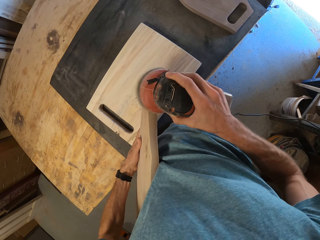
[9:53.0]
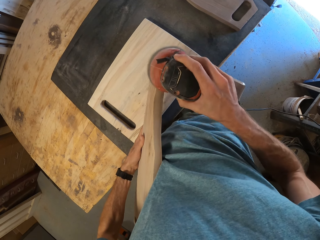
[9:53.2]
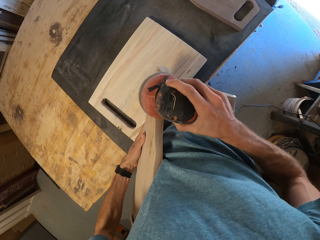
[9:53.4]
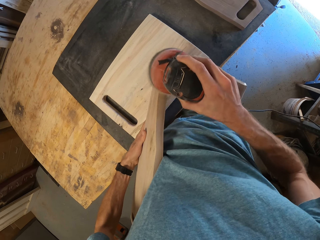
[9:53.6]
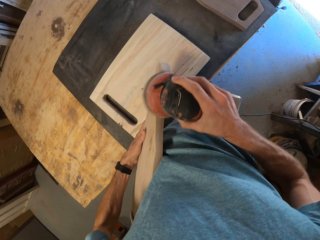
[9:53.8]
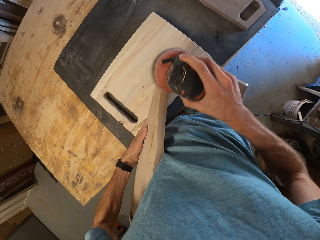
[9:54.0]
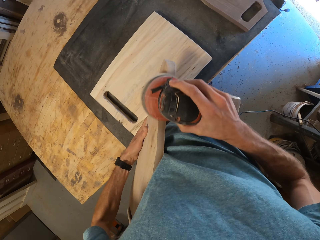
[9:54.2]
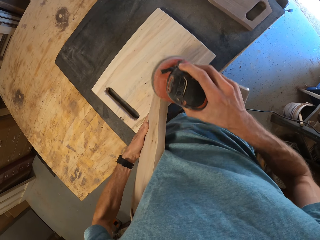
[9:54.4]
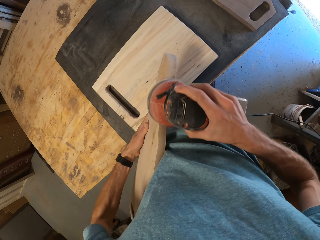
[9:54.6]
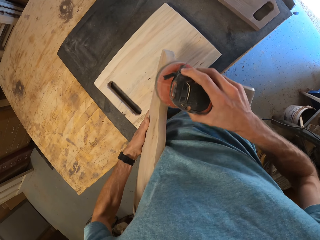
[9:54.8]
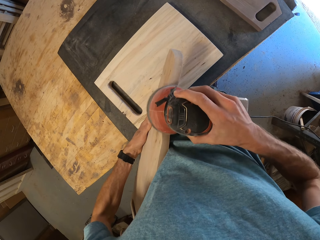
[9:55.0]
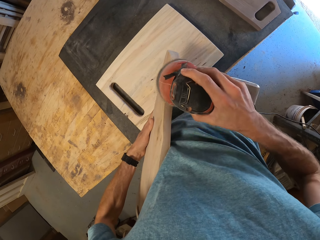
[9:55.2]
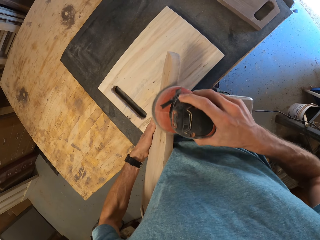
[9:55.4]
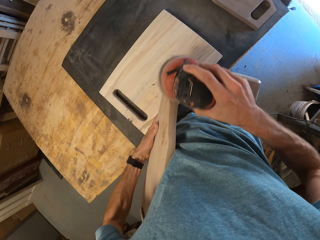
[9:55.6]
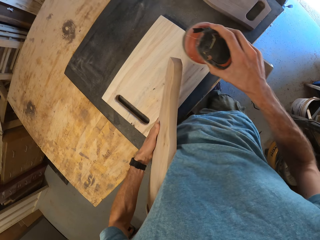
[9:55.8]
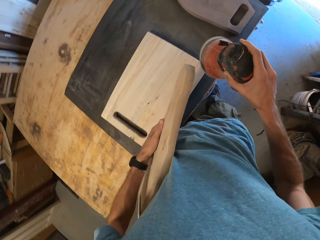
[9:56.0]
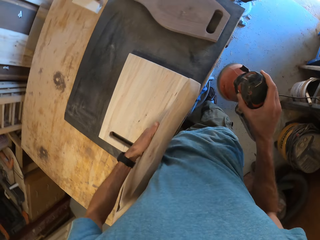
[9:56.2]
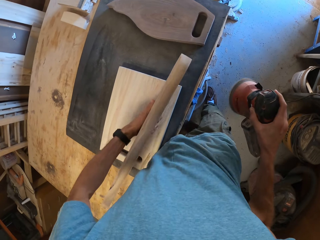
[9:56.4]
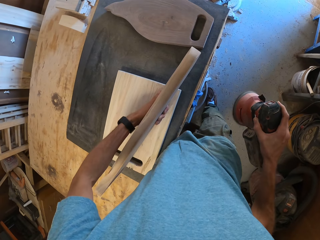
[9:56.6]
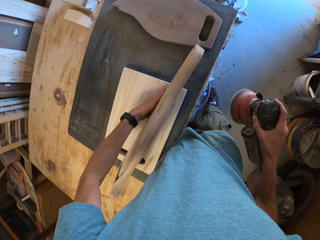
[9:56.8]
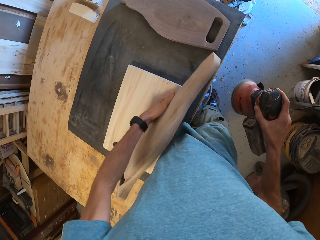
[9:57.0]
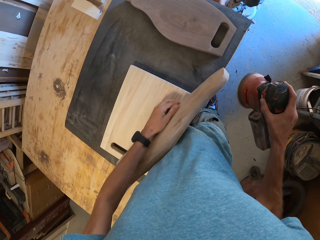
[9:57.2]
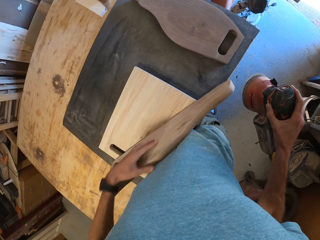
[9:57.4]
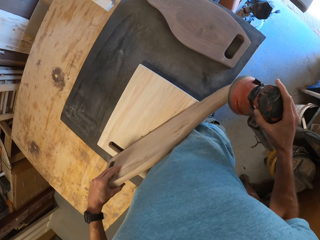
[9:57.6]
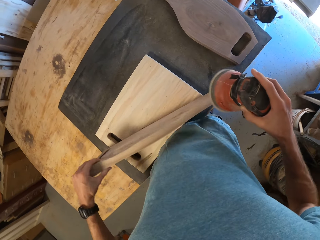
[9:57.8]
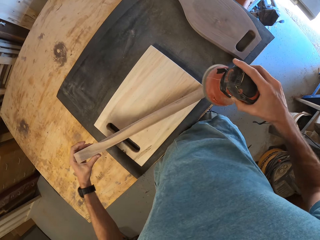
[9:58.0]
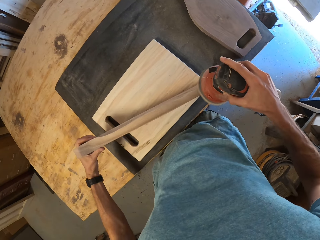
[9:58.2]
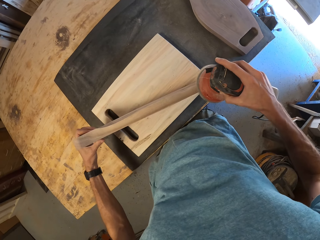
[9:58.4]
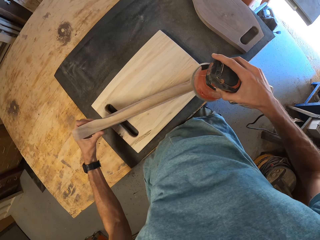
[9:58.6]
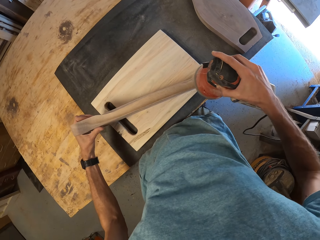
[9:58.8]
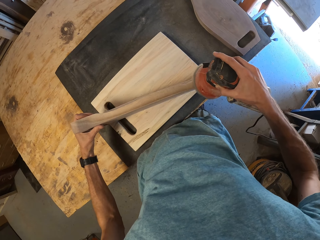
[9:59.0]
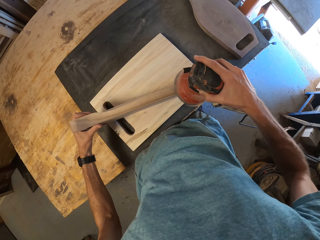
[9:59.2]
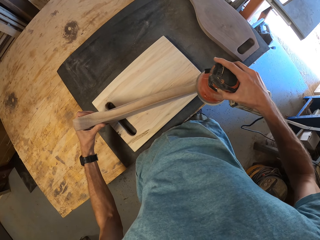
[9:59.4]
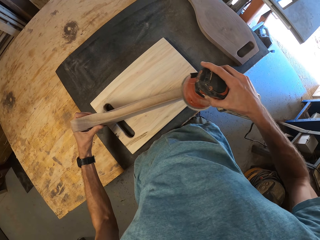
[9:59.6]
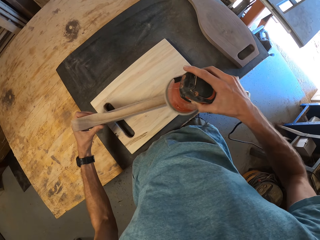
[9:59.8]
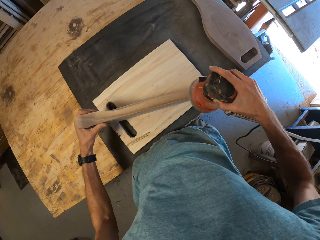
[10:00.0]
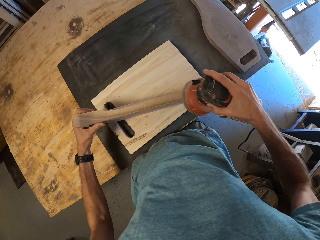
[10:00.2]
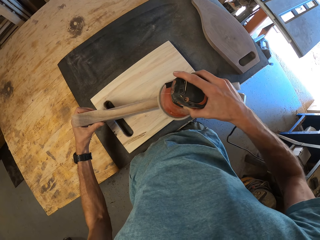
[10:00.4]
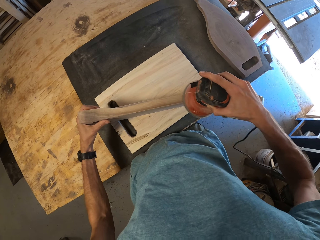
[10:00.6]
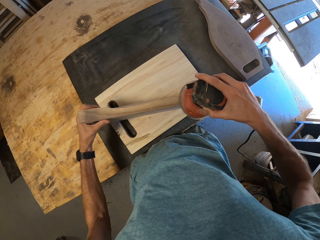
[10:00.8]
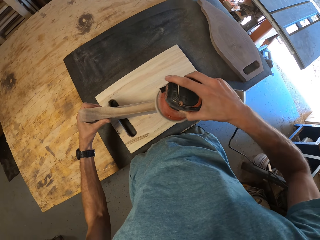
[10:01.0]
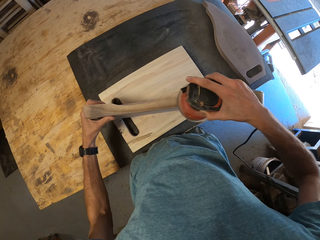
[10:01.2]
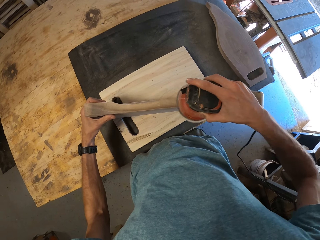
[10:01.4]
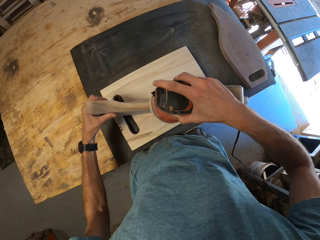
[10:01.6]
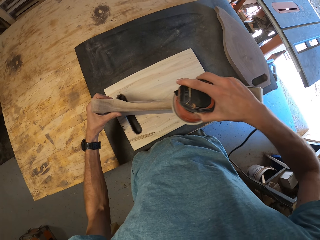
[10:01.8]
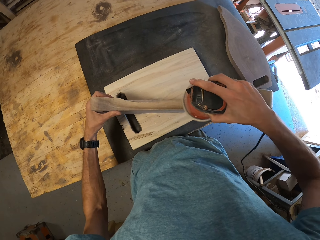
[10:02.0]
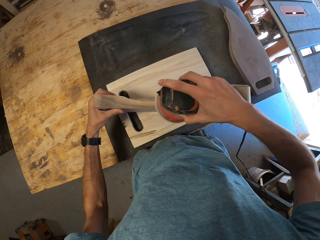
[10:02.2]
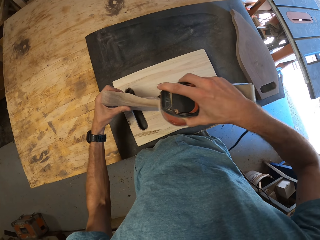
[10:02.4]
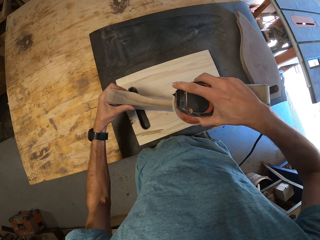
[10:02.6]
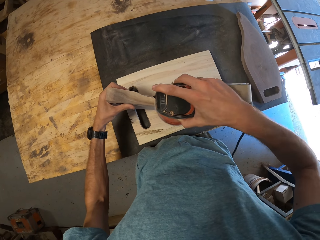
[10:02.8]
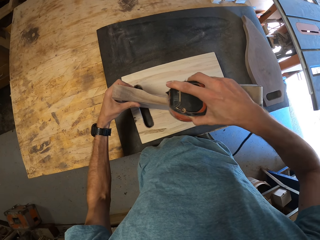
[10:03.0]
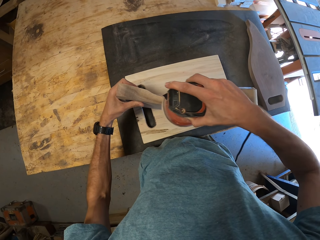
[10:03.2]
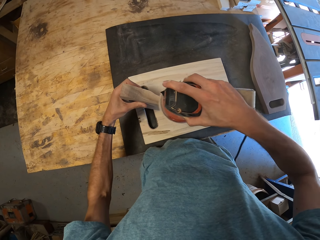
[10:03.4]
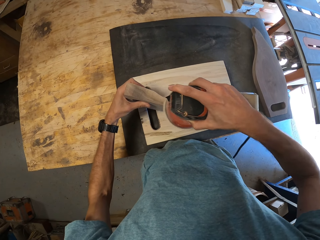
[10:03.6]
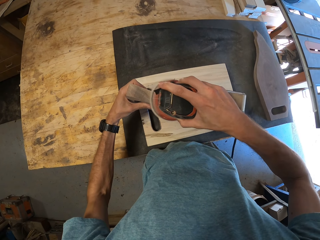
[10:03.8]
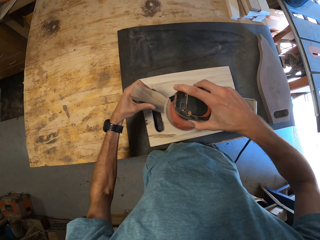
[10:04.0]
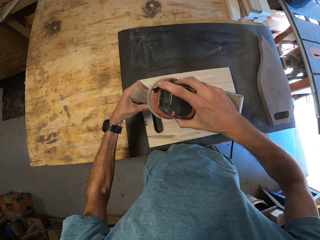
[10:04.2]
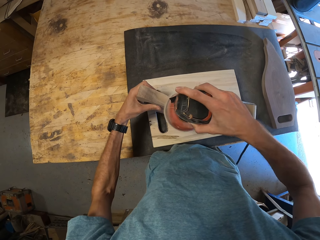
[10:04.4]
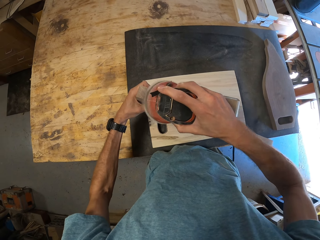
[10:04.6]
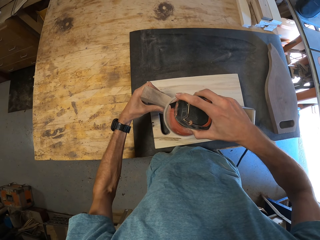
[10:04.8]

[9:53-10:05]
The camera wearer smoothens the sides of the first piece of wood or chopboard with the orbital sander in his right hand. He turns the chopboard. He places the first piece of wood on the second piece of wood with his left hand. He smoothens the sides of the first piece of wood with the orbital sander in his right hand.

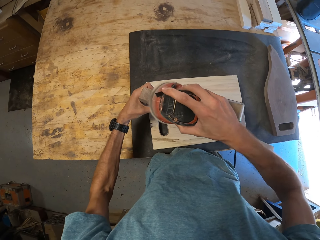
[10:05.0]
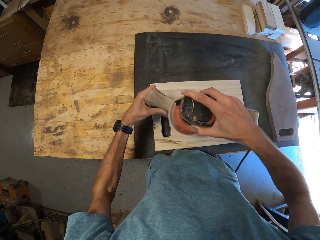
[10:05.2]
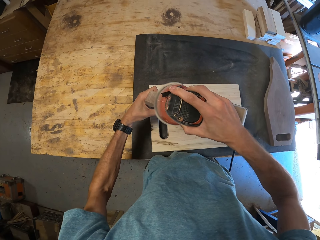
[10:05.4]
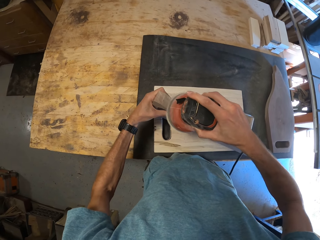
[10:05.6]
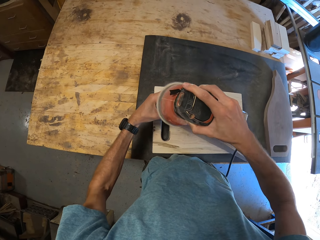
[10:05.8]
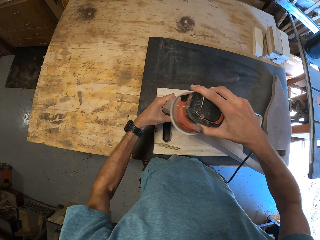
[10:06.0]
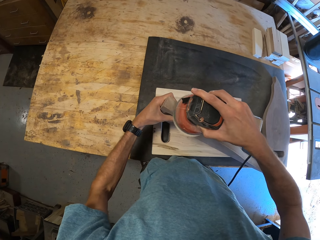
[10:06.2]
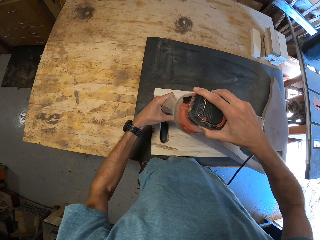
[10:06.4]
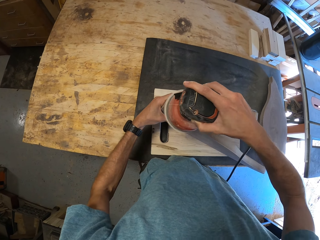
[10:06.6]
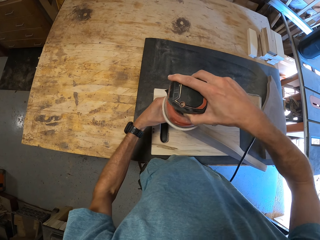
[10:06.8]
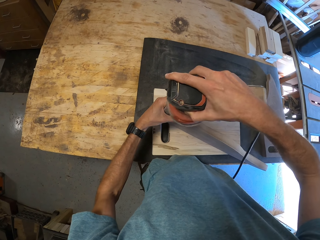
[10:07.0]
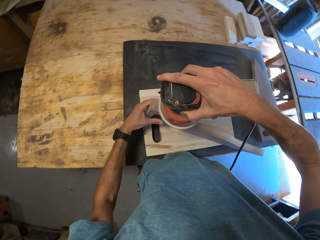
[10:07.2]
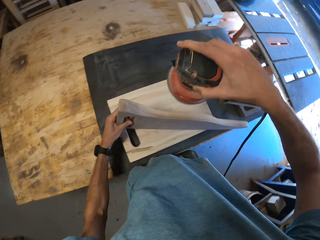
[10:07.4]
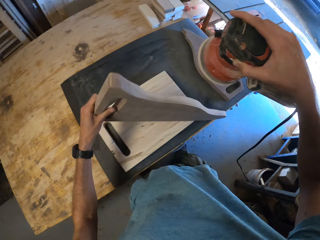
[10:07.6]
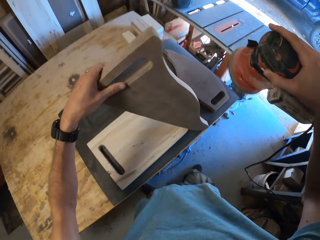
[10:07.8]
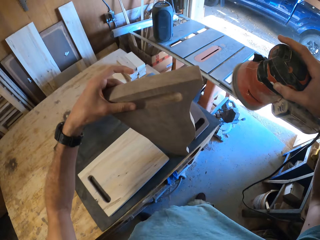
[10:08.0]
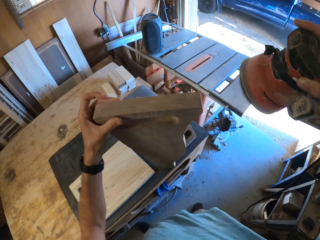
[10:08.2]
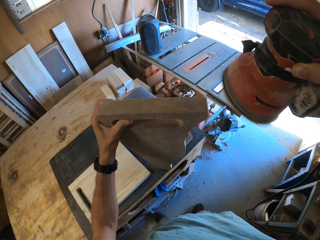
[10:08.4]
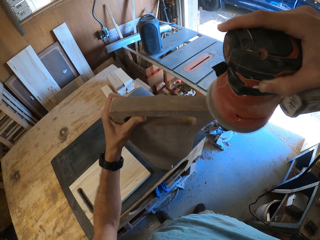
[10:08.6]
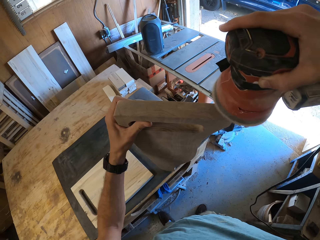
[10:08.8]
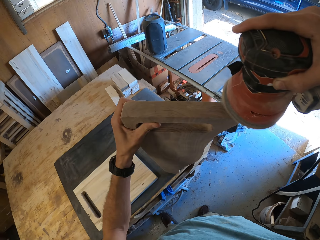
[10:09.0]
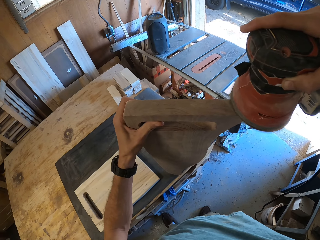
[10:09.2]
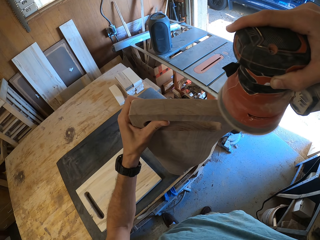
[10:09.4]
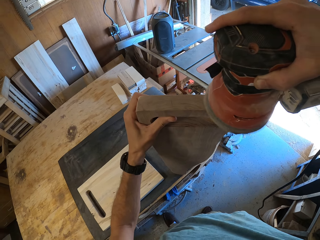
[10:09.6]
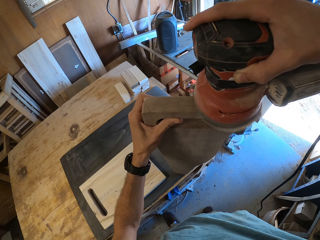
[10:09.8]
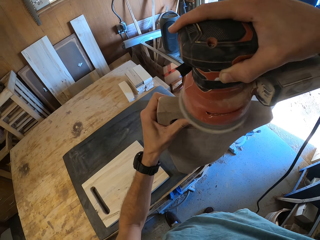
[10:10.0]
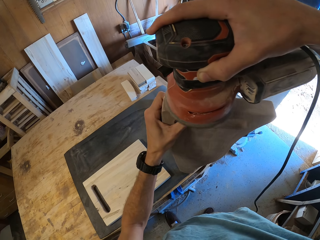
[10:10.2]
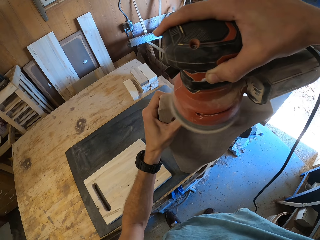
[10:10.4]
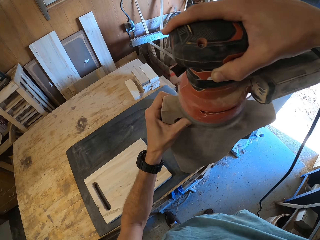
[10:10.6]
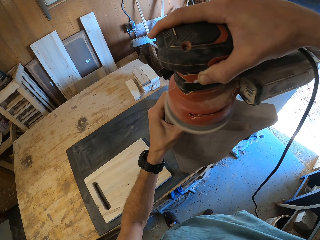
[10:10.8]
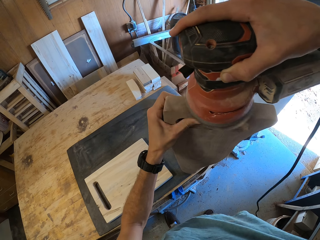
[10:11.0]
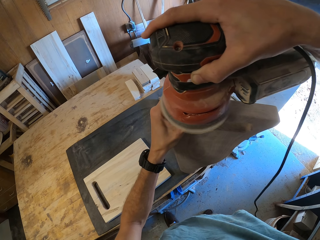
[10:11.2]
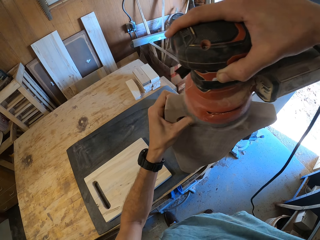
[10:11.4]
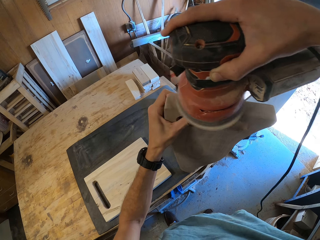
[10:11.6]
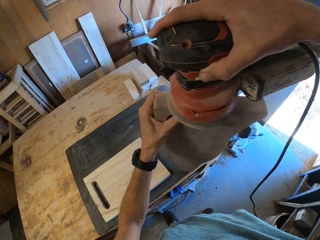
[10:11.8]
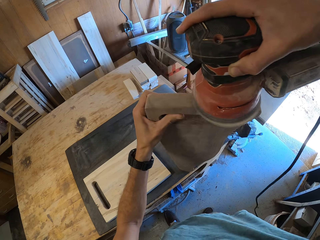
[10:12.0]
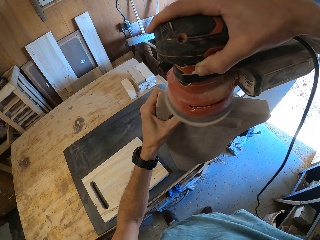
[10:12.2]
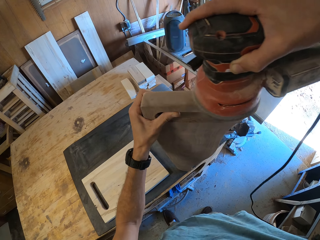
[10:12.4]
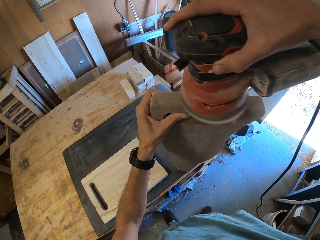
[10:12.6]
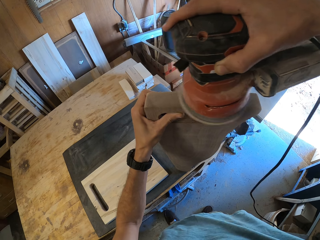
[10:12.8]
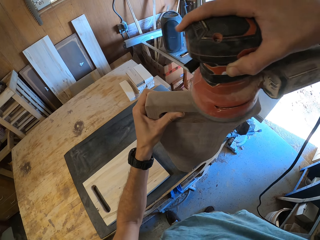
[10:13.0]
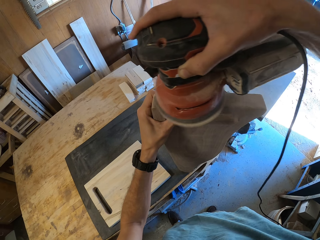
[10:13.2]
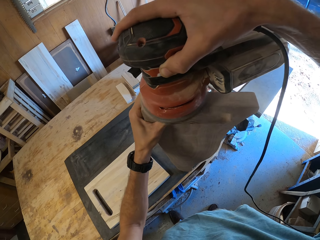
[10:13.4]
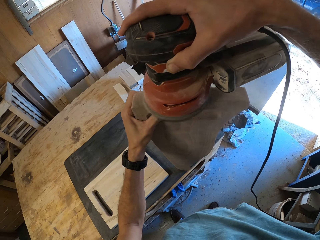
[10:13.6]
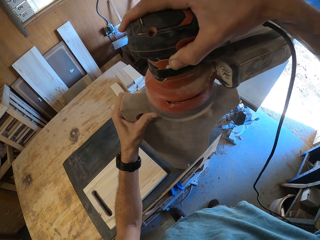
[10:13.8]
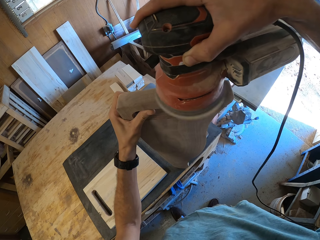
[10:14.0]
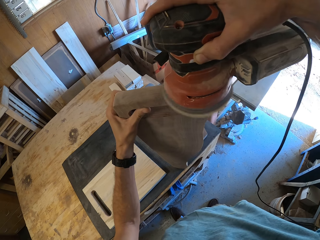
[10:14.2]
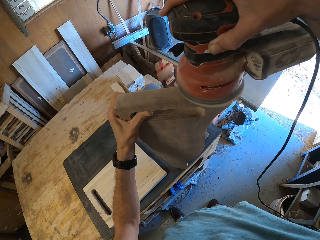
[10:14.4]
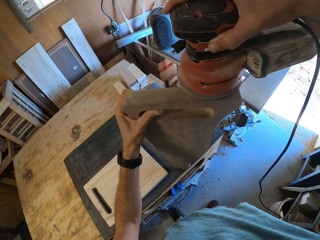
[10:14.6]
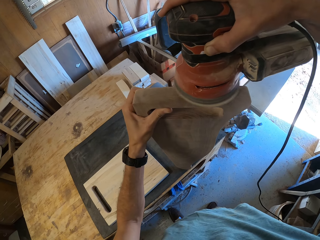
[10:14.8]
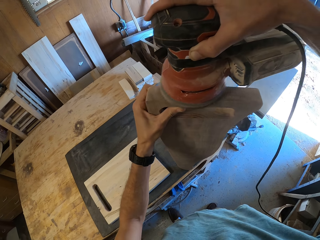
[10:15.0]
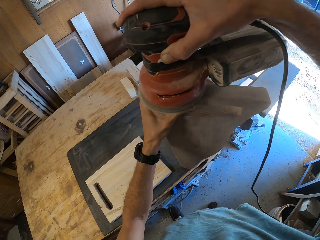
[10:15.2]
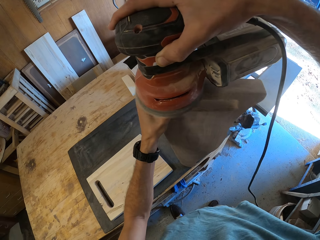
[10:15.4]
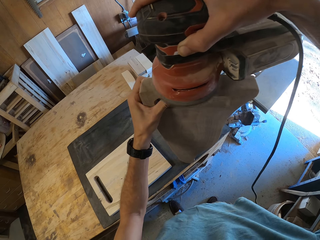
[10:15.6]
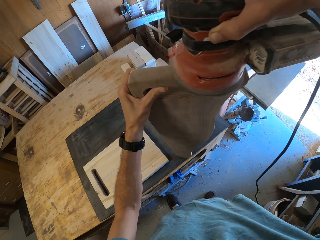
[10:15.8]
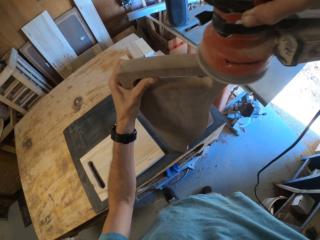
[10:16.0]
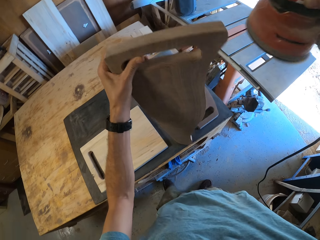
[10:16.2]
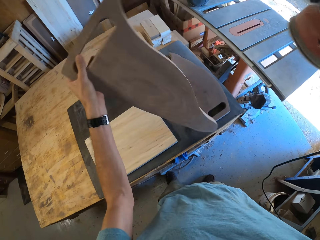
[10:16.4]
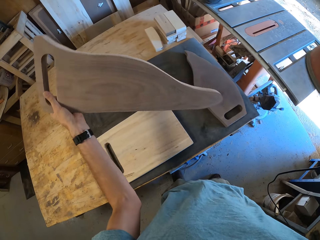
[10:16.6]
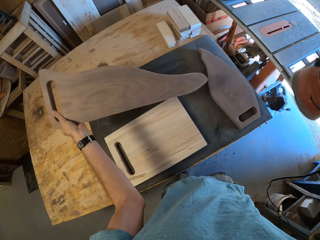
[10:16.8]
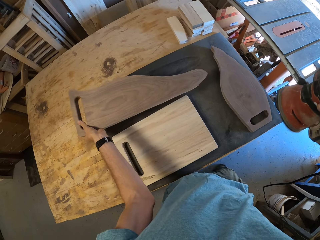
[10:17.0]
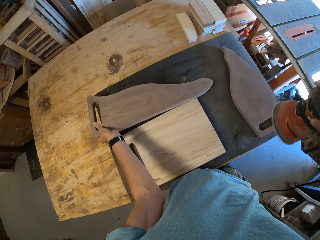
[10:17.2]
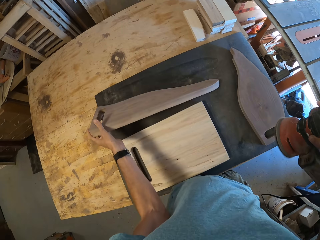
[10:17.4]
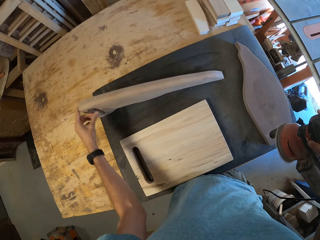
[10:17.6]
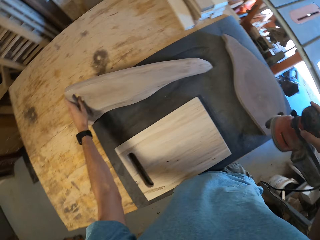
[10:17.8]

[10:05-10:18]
The camera wearer turns the chopboard. He holds the first piece of wood on the table in an upright position with his left hand. He smoothens the sides of the first piece of wood with the orbital sander in his right hand. He drops the first piece of wood on the table with his left hand.
